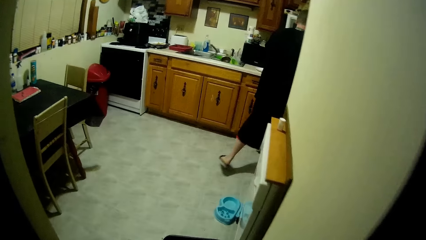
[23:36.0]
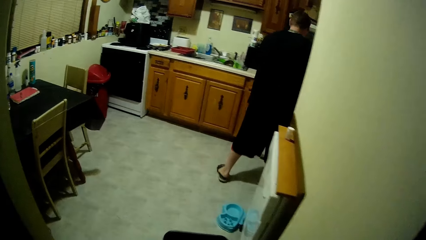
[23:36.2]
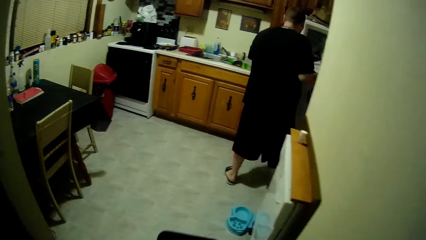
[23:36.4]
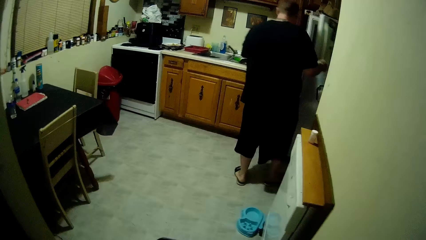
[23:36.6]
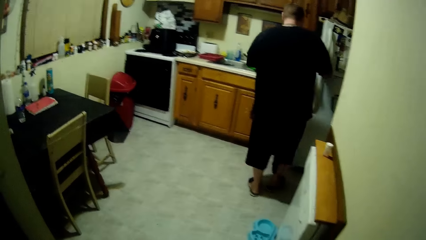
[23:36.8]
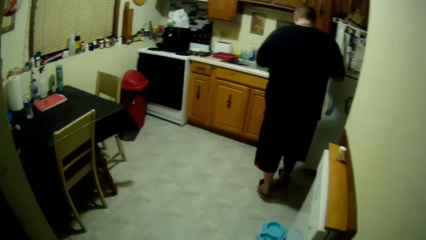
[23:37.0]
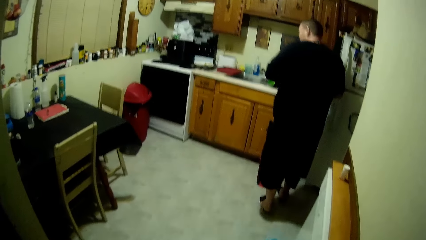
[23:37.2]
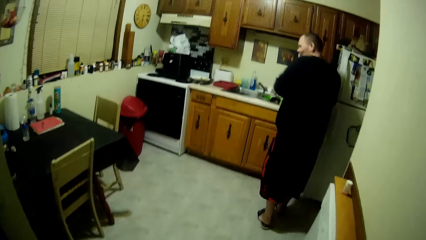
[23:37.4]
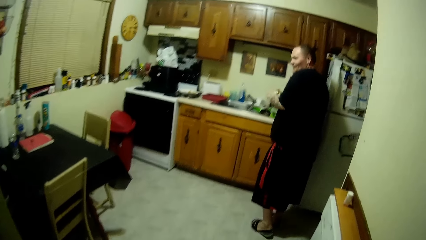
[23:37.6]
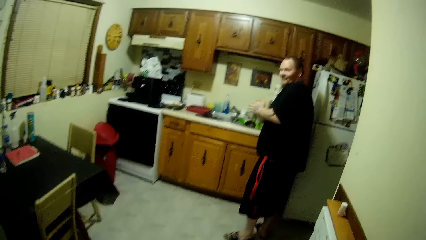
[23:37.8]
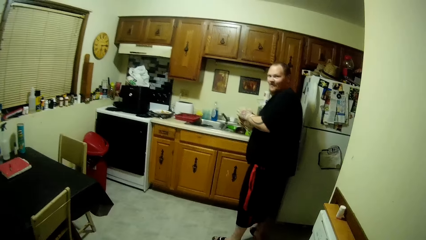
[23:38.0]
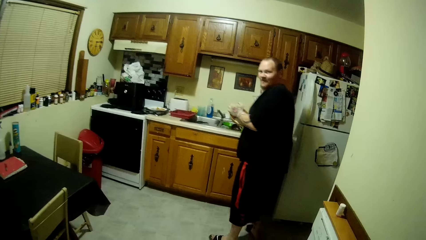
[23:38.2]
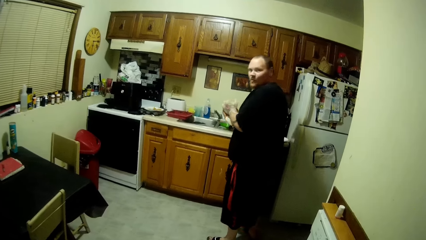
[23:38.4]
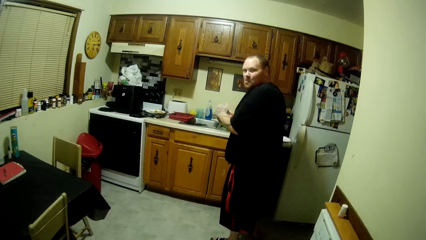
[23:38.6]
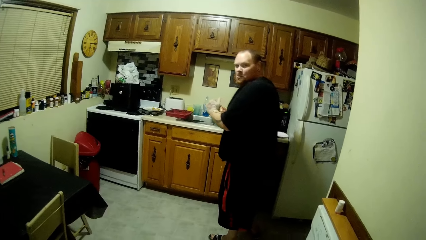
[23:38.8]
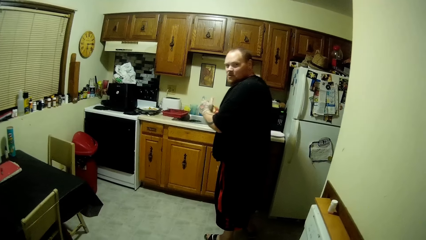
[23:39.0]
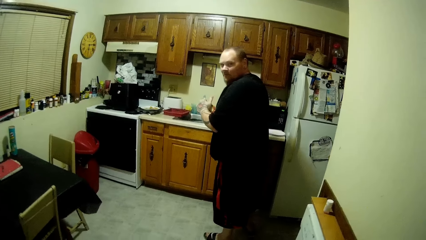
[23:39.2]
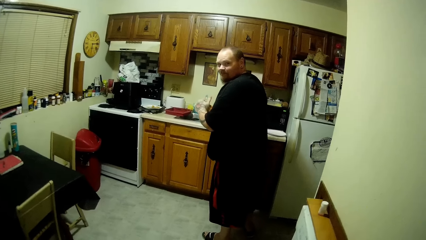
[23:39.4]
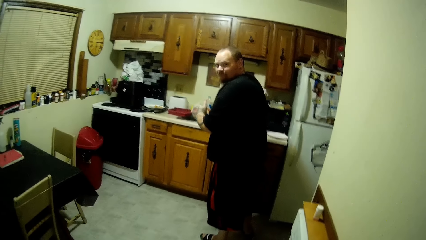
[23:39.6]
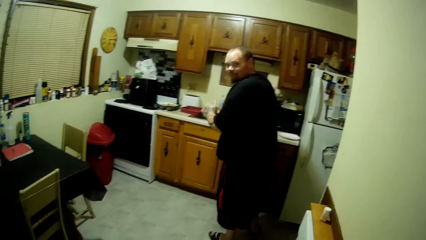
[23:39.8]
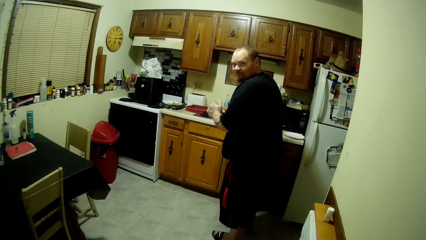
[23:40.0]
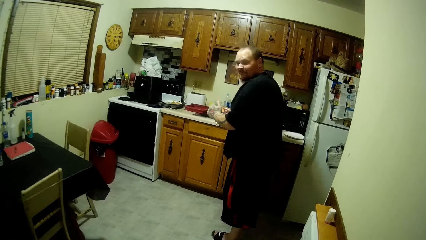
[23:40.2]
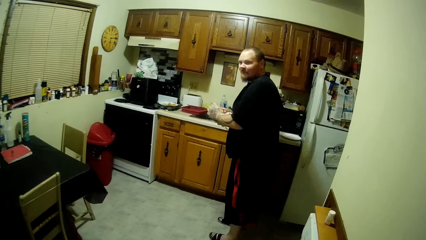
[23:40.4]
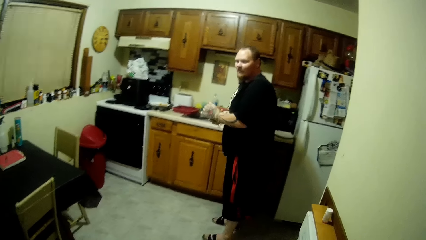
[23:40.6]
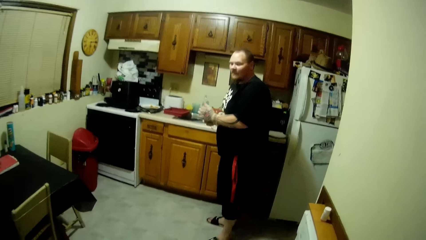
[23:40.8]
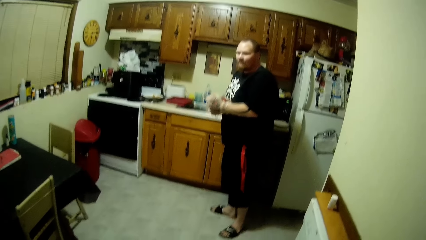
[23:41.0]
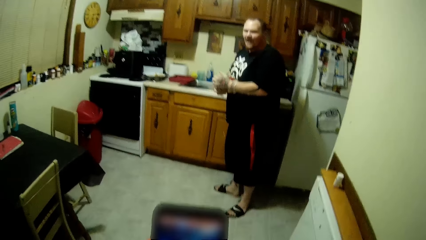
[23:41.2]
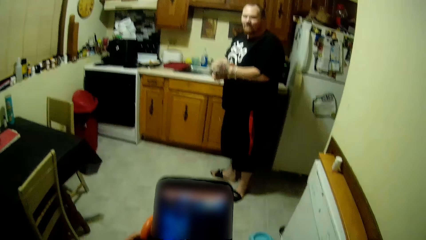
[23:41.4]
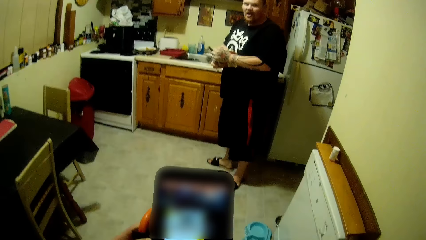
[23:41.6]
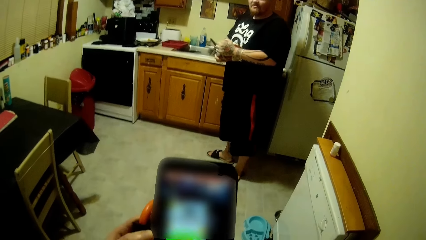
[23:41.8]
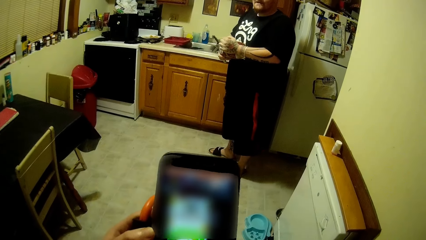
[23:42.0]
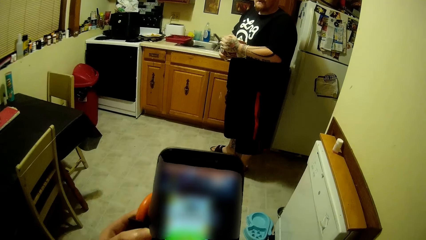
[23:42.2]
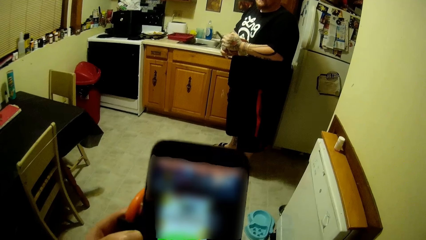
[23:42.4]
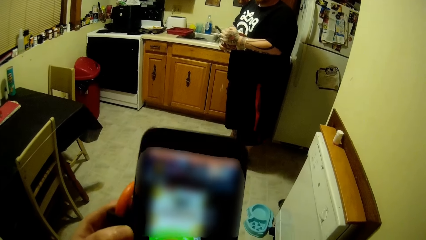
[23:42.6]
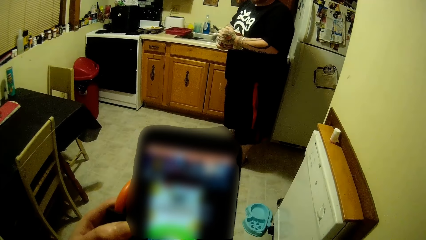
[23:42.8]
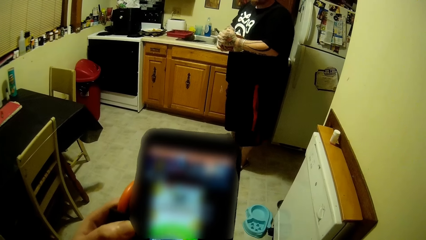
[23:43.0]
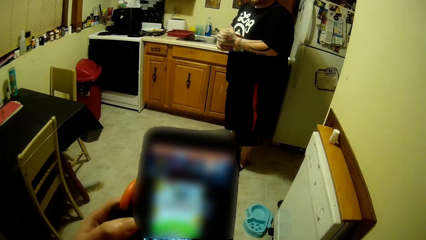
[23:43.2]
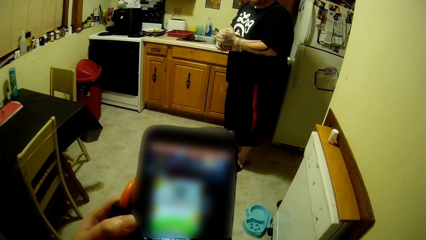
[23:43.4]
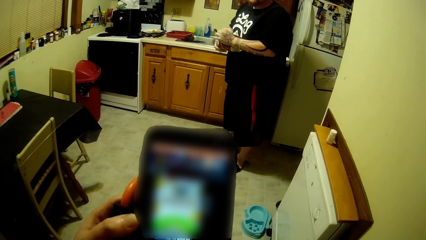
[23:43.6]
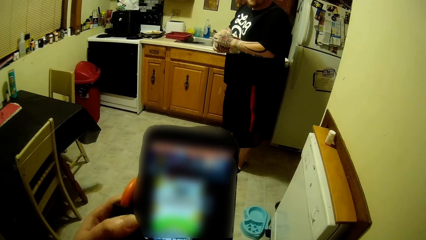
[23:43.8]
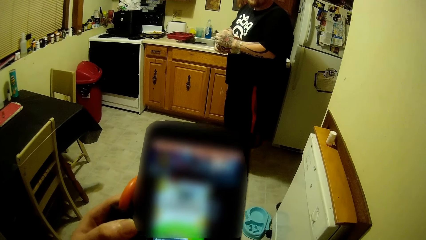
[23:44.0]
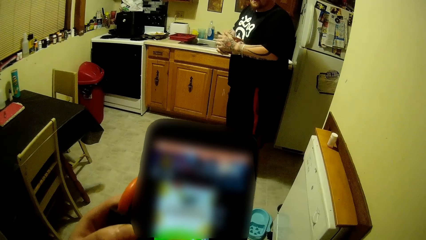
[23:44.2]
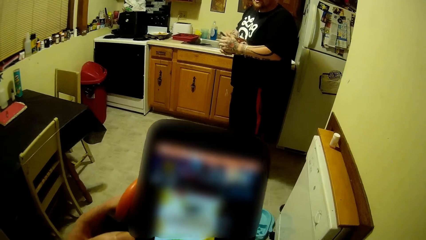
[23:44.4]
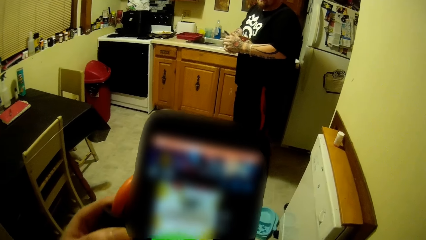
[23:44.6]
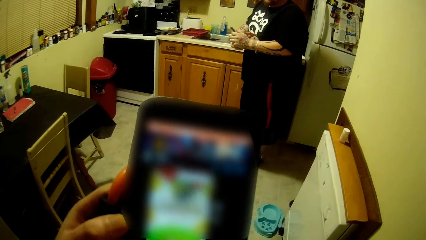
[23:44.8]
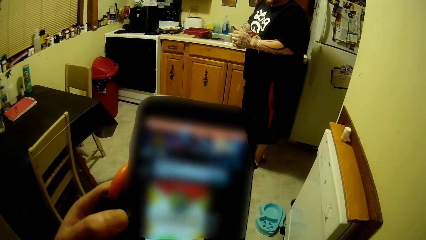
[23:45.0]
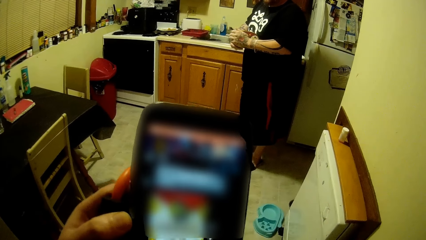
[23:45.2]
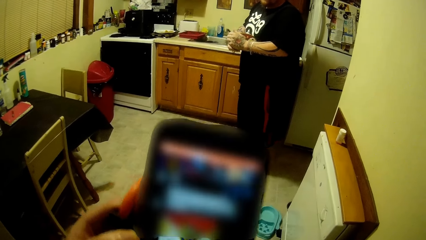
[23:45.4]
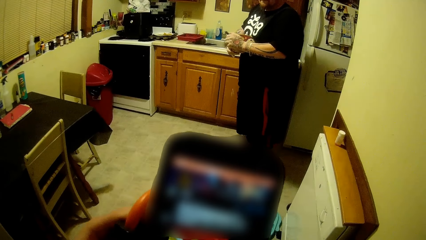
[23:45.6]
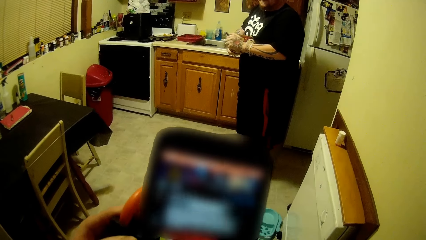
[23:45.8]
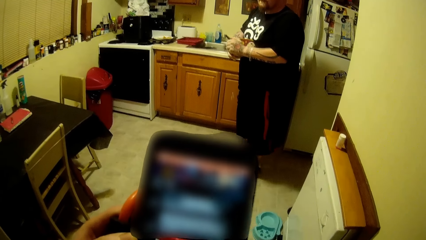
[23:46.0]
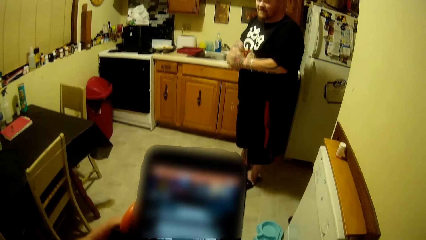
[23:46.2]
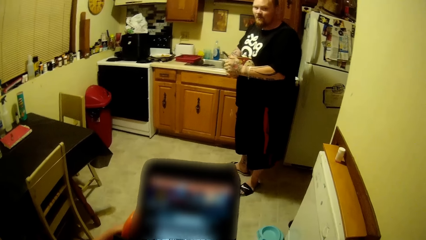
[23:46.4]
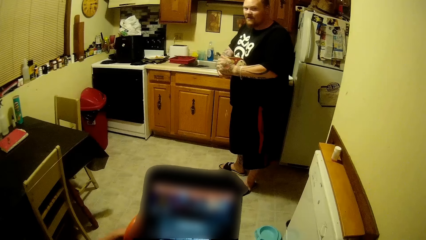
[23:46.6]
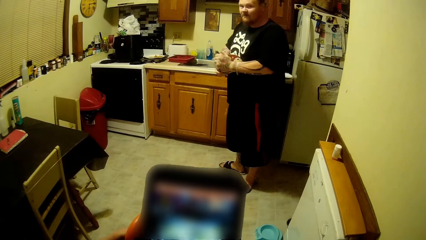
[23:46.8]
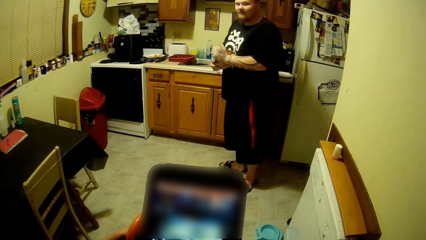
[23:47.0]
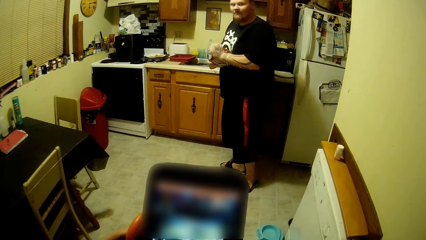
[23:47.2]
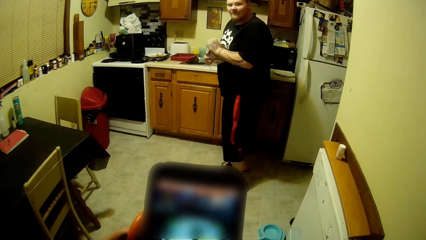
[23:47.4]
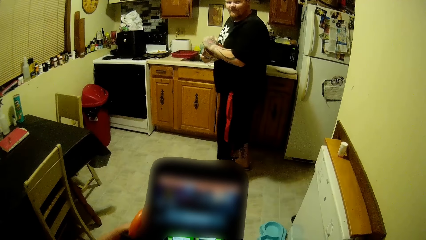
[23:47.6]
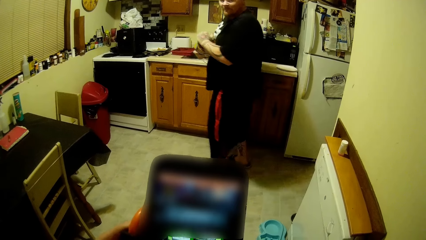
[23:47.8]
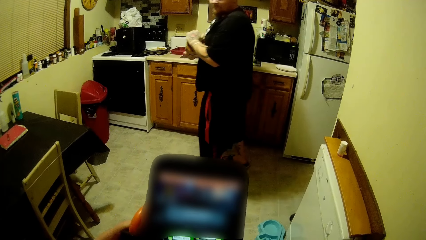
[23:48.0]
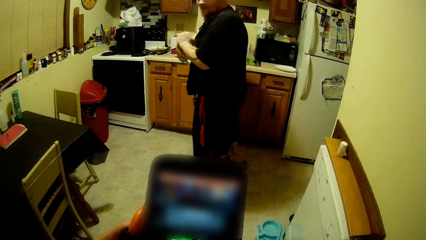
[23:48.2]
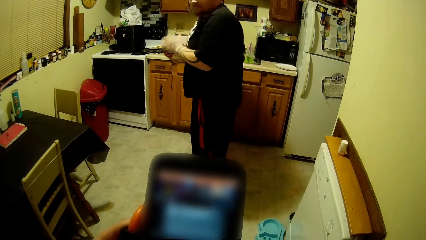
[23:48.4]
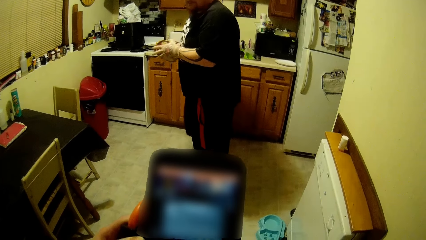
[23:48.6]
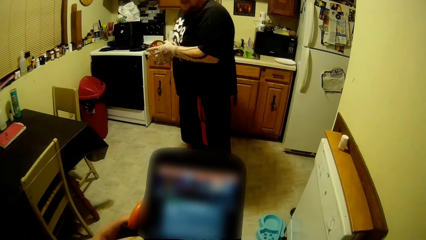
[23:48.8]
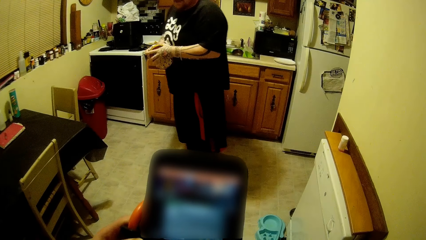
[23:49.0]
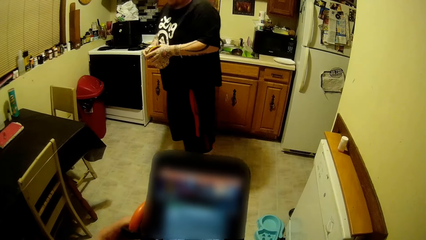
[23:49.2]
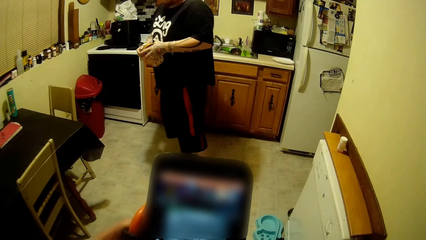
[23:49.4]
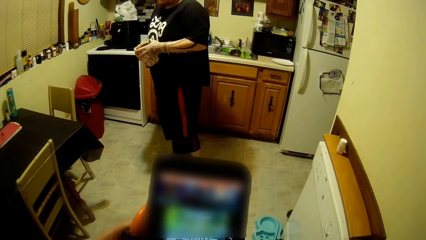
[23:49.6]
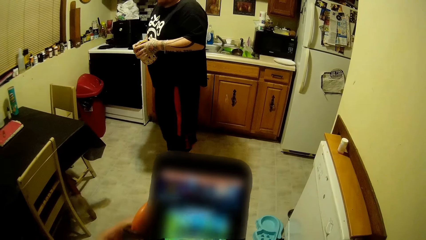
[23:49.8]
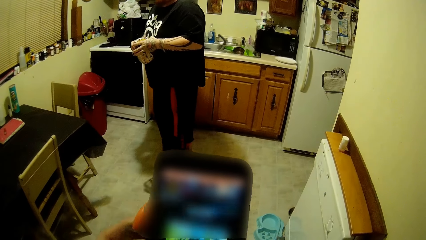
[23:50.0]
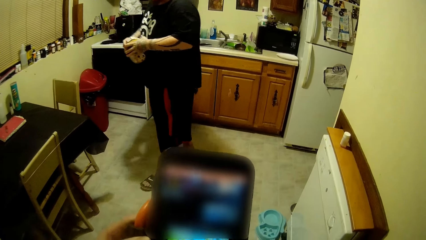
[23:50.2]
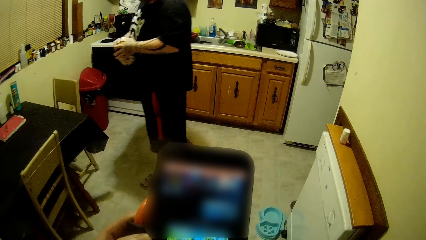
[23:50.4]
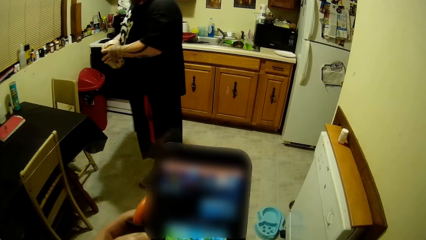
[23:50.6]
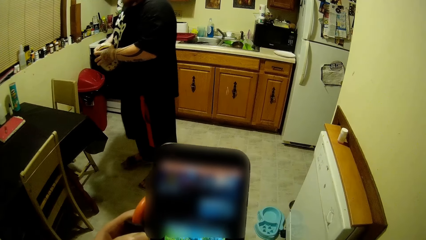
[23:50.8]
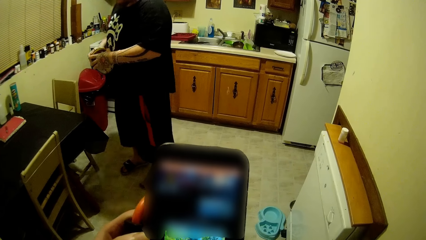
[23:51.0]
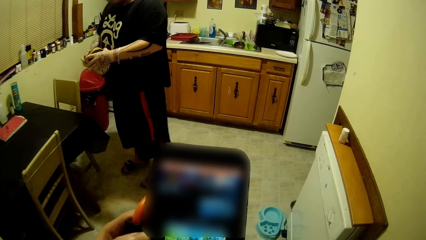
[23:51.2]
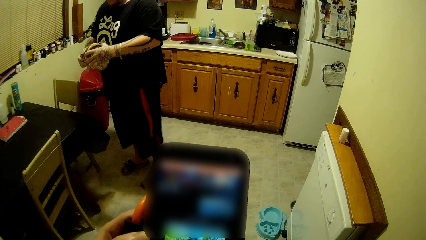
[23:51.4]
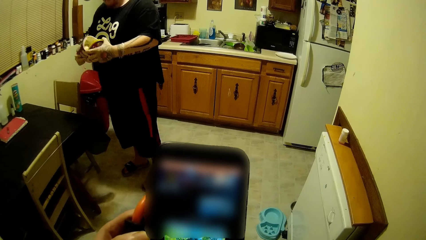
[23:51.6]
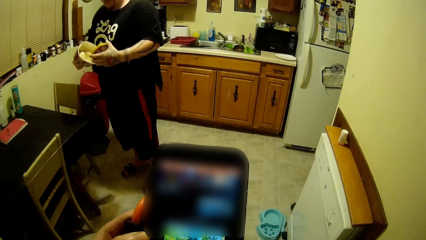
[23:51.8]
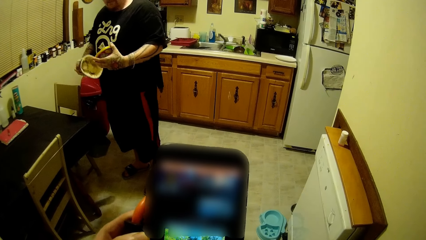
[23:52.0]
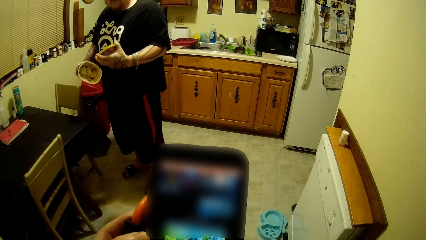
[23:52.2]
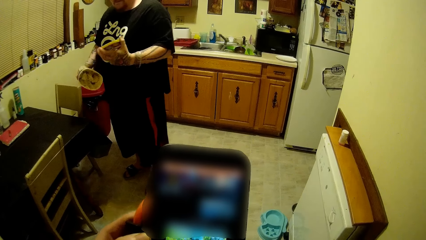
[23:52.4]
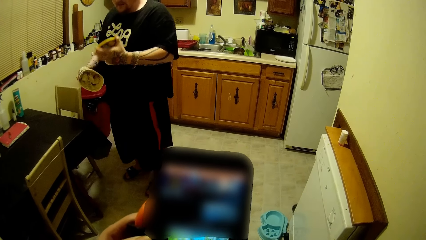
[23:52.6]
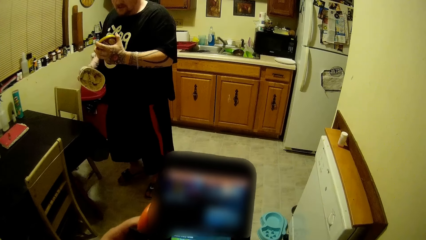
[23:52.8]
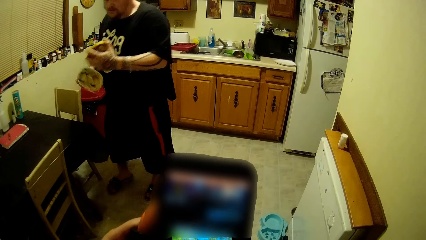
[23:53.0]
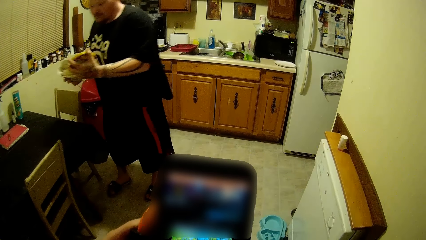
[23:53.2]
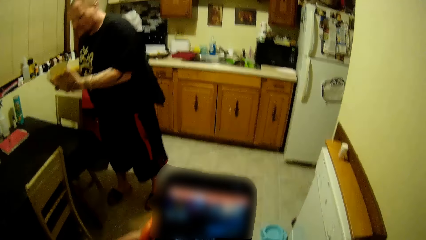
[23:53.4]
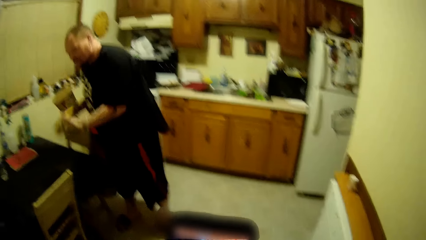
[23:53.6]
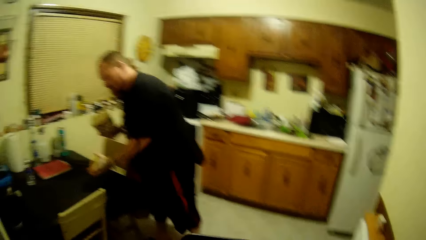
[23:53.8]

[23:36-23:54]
A man closes the fridge. The camera wearer opens a tin. She talks to the man. She operates her phone. The man opens the box of ice cream. The camera wearer opens the tin.
